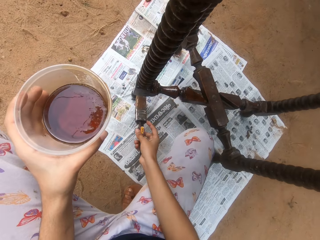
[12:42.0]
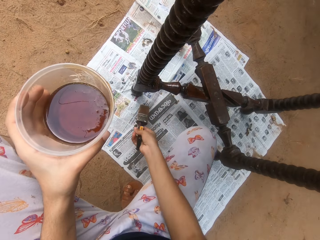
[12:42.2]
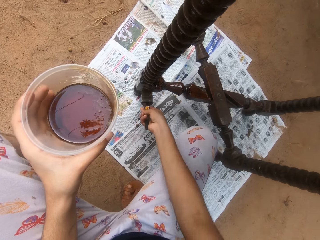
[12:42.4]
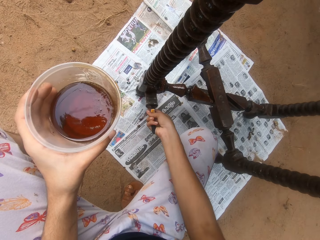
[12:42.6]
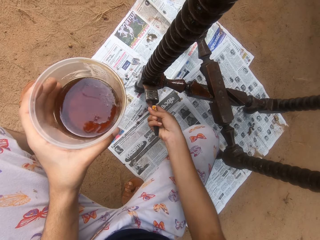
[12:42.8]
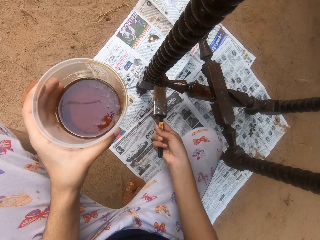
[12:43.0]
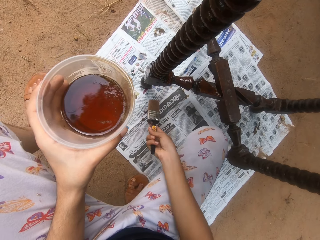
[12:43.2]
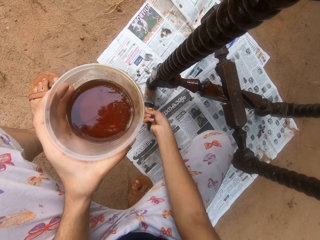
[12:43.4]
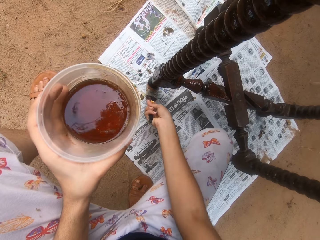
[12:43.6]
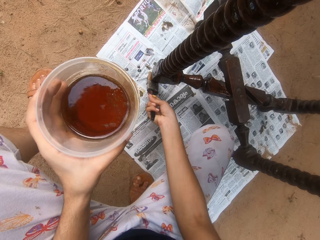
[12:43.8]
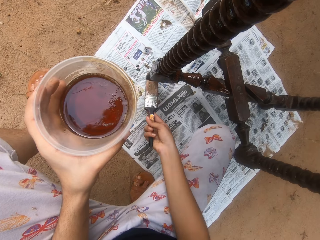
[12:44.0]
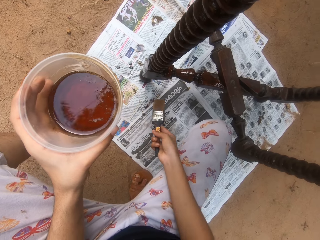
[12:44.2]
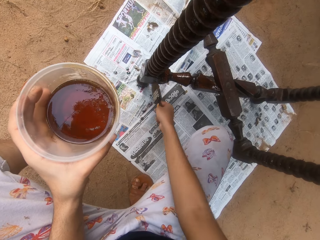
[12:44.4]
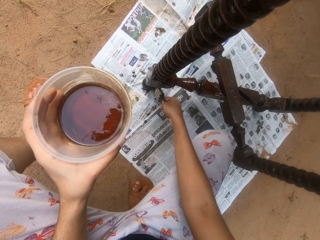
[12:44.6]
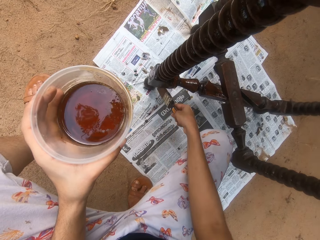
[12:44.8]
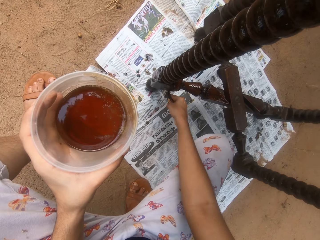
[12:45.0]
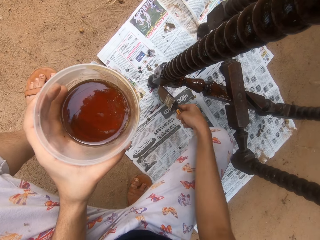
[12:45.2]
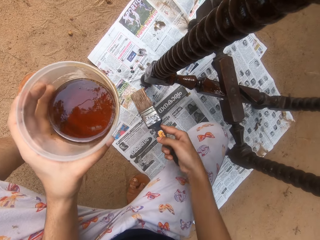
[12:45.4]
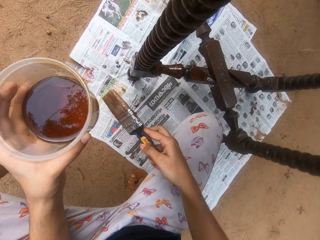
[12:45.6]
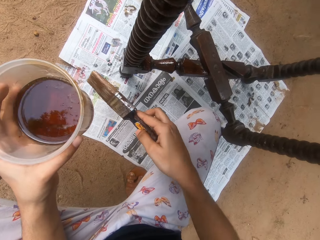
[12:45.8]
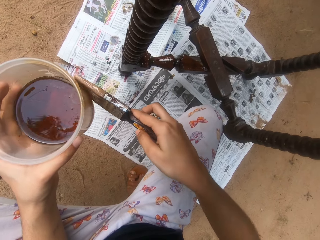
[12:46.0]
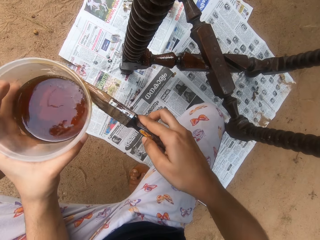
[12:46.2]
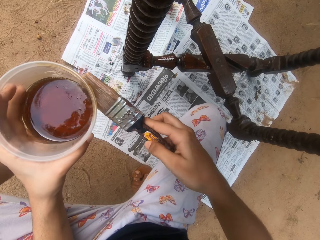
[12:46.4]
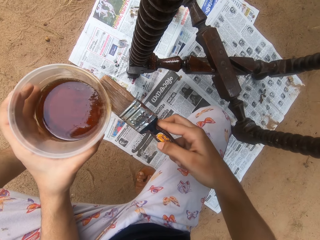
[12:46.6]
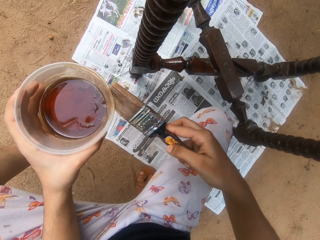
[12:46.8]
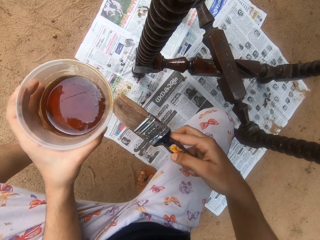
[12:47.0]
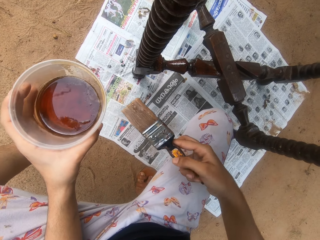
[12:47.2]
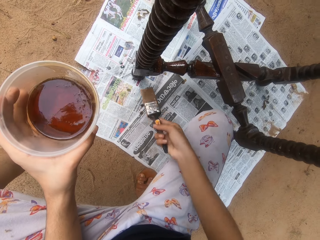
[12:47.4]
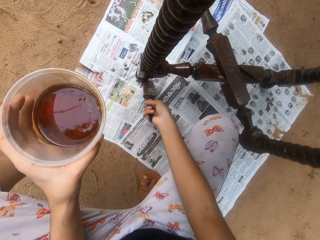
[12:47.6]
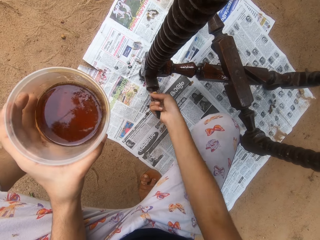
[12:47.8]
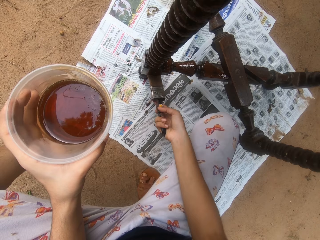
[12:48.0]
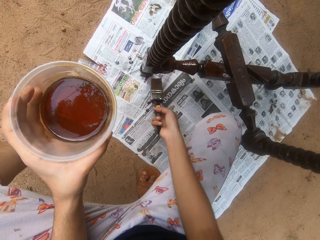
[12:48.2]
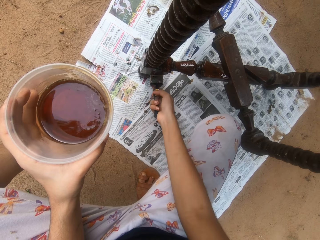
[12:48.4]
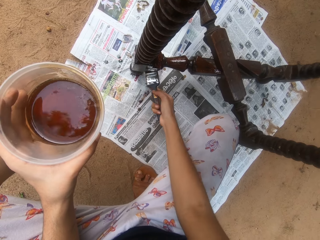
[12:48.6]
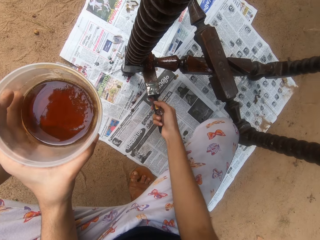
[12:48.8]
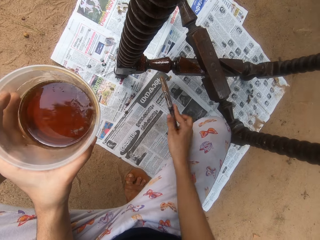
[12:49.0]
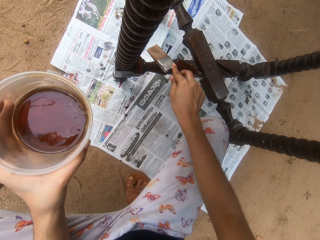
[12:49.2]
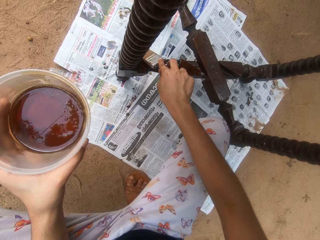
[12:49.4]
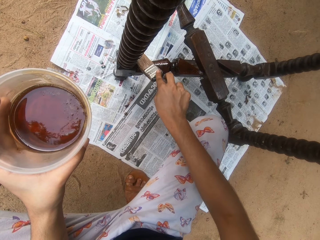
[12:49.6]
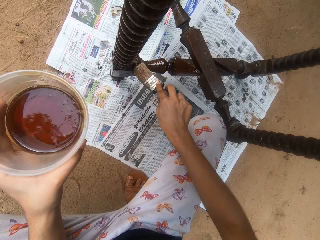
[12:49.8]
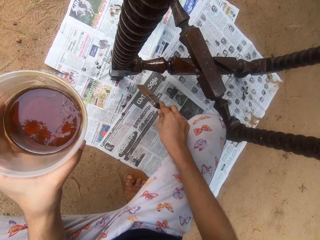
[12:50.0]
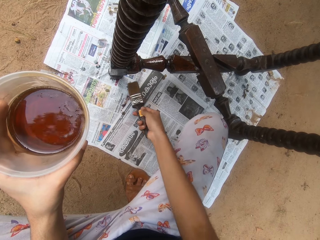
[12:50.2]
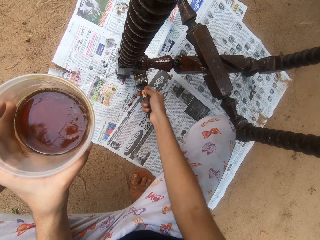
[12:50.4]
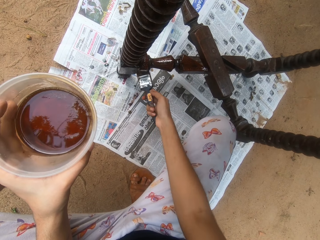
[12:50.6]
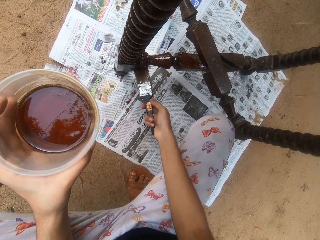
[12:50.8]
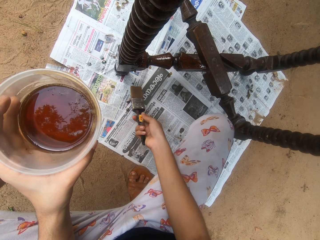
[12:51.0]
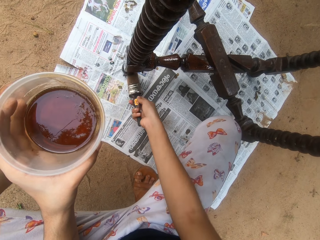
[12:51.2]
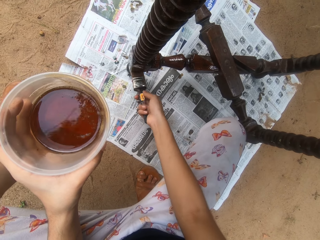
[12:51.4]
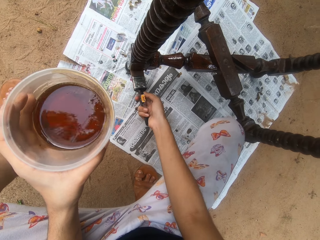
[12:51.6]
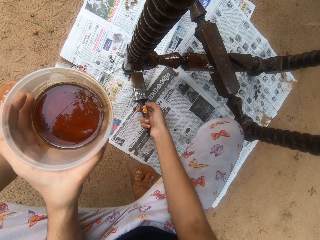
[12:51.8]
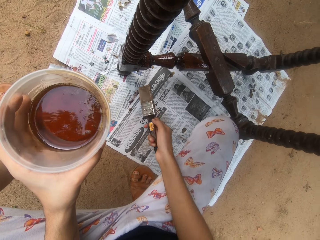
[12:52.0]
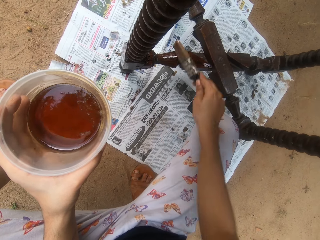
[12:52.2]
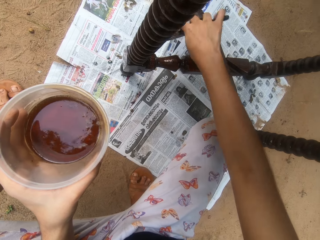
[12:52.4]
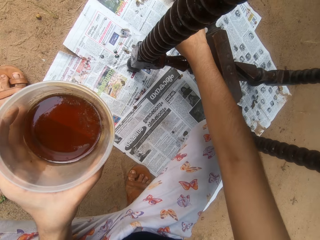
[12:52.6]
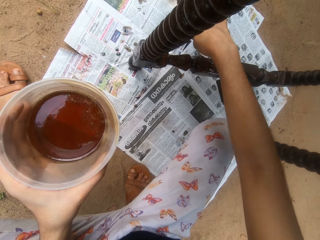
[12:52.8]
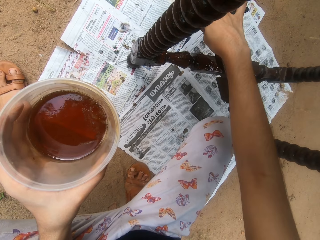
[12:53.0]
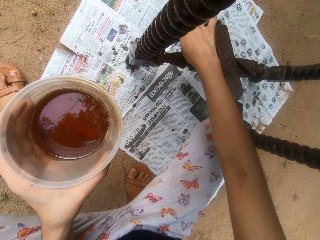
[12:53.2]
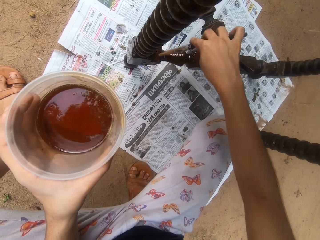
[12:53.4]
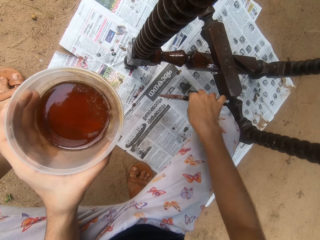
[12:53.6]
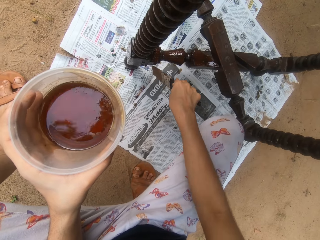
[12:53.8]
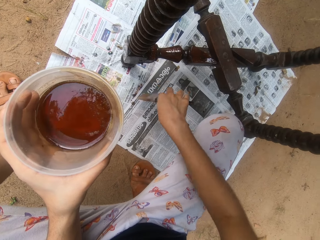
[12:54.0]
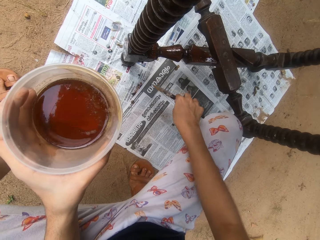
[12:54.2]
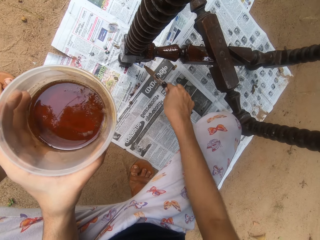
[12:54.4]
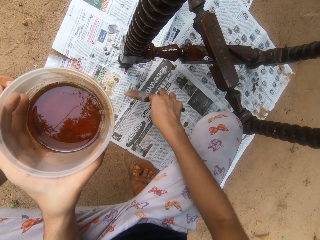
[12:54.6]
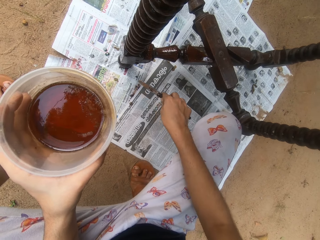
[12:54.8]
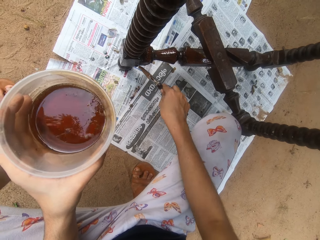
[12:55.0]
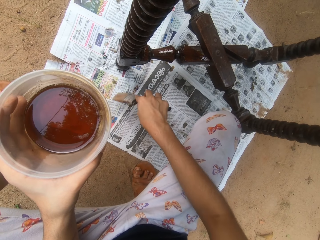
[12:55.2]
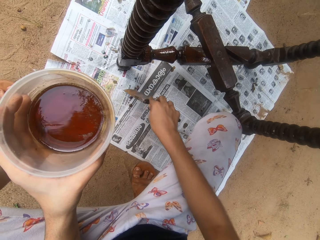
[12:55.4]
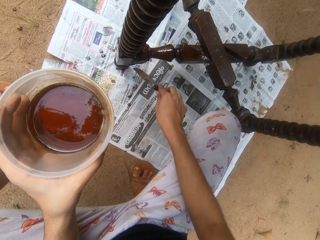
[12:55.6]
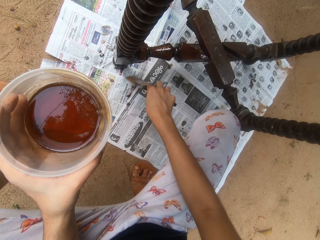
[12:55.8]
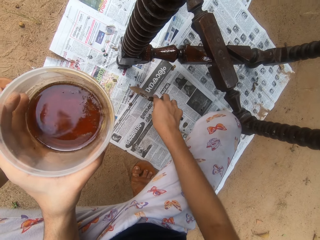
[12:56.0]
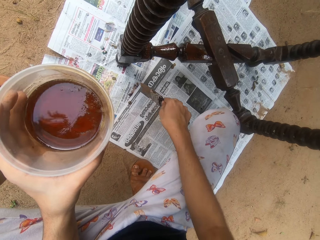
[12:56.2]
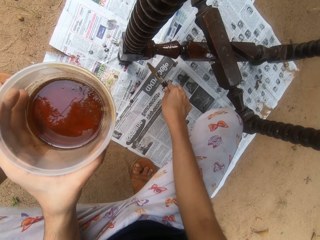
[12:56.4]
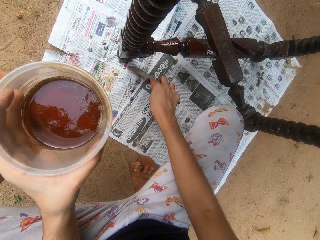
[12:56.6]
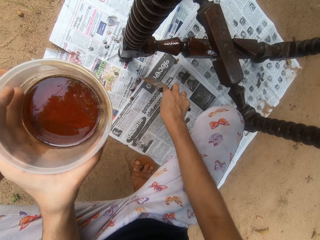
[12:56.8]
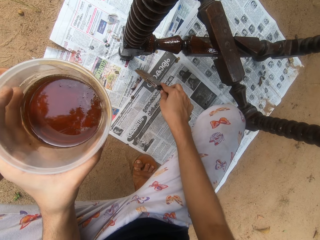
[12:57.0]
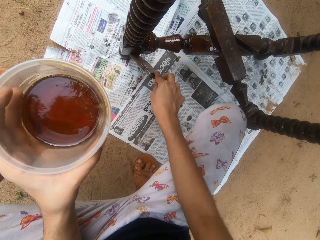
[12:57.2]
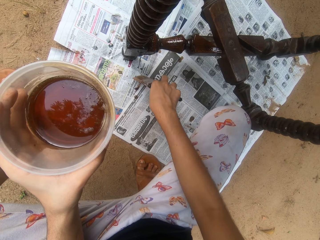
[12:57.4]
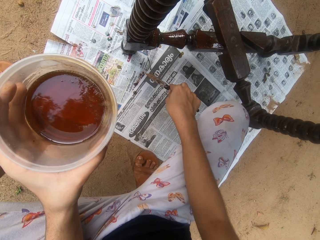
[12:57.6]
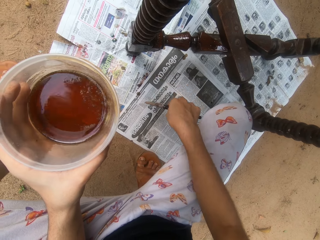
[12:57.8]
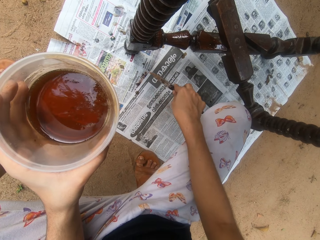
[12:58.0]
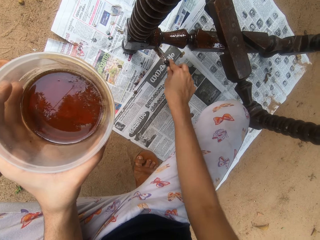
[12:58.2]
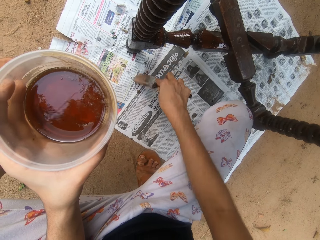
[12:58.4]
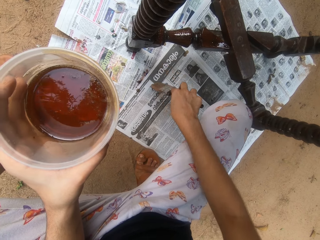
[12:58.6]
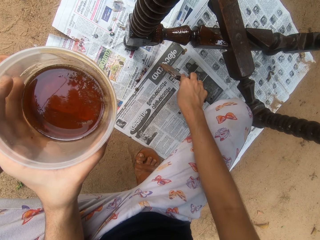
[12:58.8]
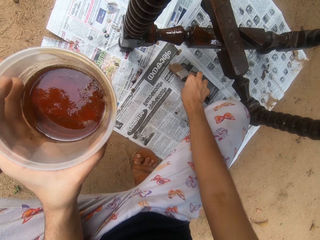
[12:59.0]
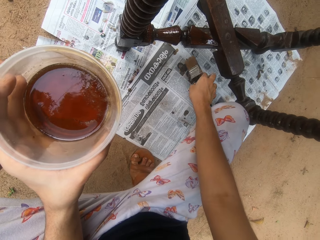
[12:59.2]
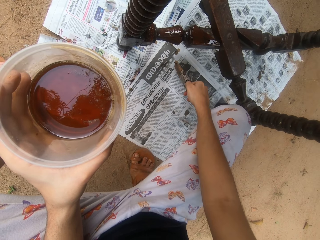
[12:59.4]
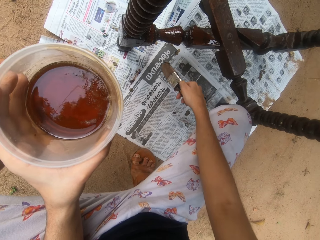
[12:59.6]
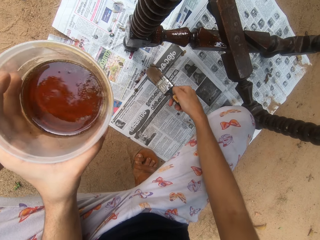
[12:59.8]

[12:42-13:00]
The camera wearer rubs off the oil on the side of the bowl with the brush in his right hand. He coats the table with wood finish oil in the brush with his right hand. He removes a thread from the table with the brush in his right hand. He rubs the brush on a pile of newspaper on the ground with his right hand.

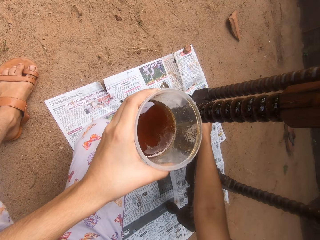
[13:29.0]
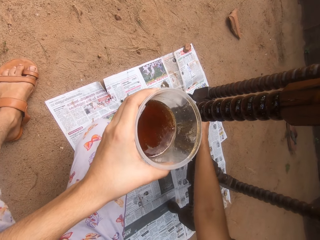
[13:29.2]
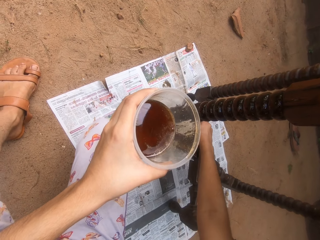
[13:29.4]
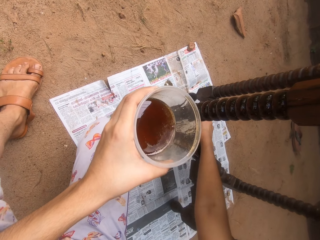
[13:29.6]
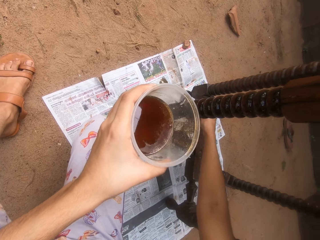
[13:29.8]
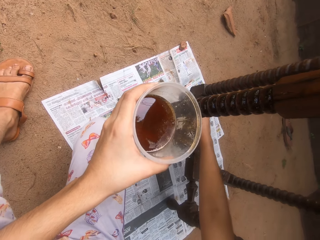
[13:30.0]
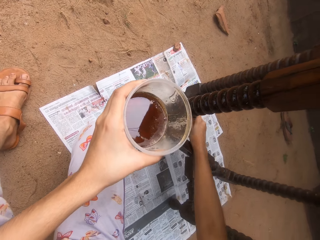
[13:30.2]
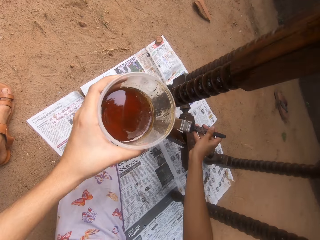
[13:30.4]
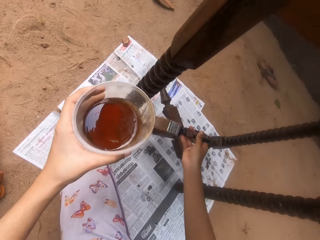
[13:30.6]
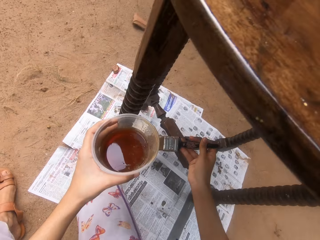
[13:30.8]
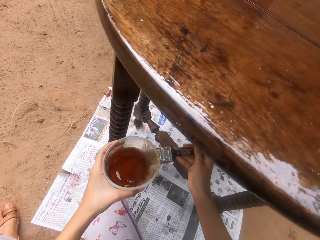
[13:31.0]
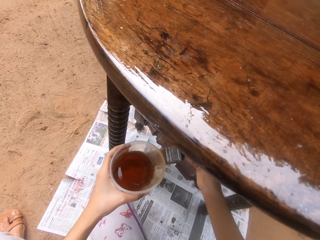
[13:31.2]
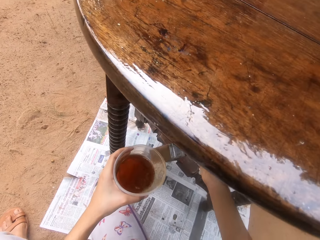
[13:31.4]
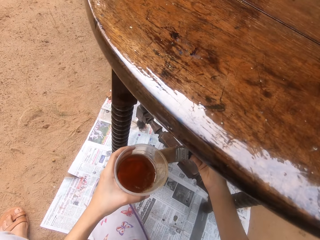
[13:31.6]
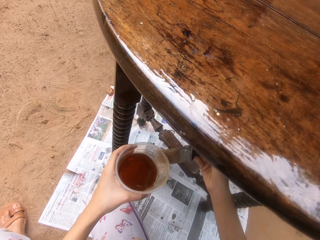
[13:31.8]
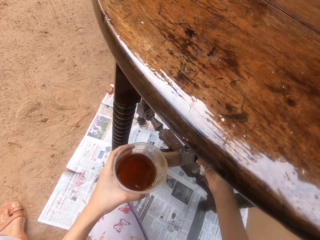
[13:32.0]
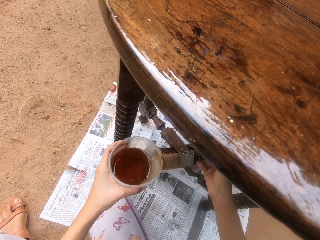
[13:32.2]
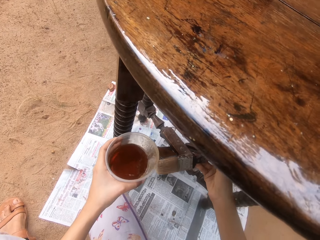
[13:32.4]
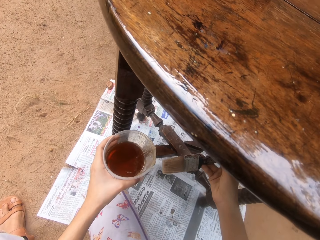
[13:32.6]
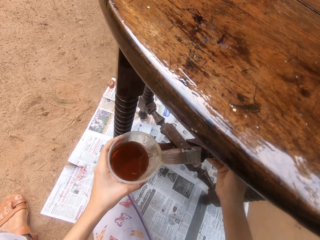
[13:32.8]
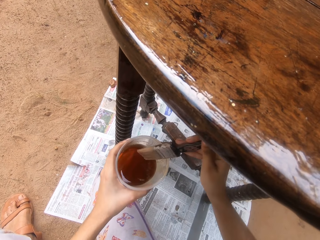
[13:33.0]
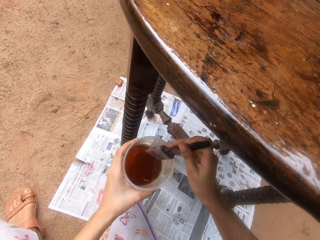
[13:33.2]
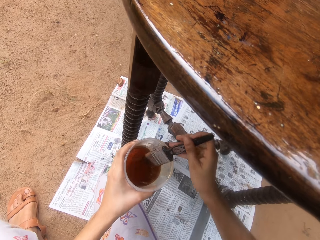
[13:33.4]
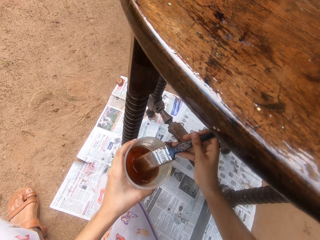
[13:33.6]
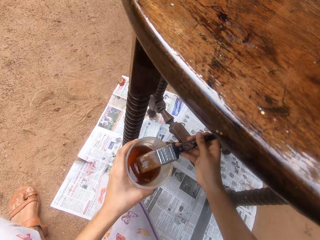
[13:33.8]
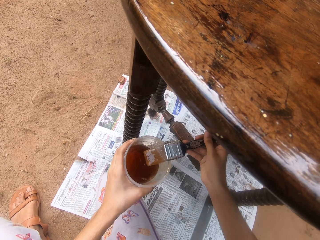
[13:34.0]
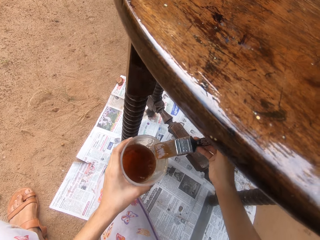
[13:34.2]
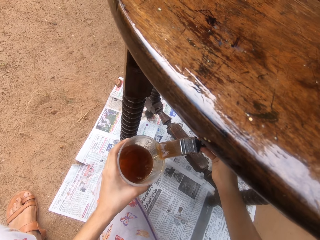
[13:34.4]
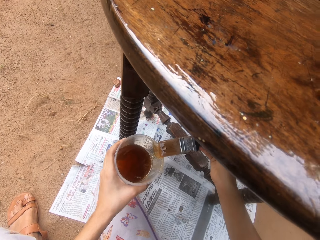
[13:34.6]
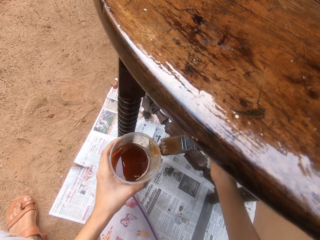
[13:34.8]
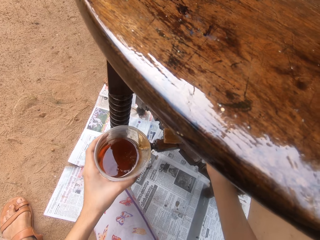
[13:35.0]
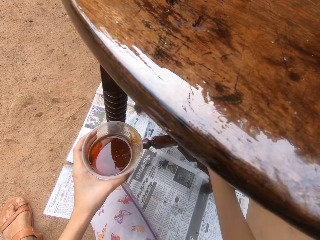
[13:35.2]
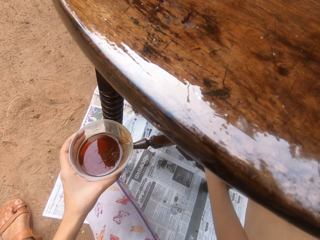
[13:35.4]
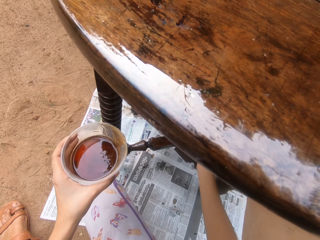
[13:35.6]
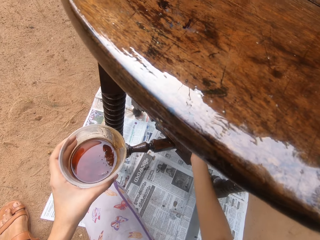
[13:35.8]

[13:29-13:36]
The camera wearer rubs off the oil on the side of the bowl with the brush in his right hand. He dips the brush in his right hand into the bowl of wood finish oil in his left hand. He rubs the brush on the tip of the bowl with his right hand.
